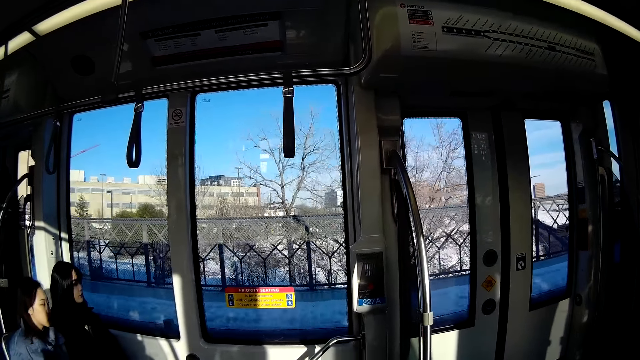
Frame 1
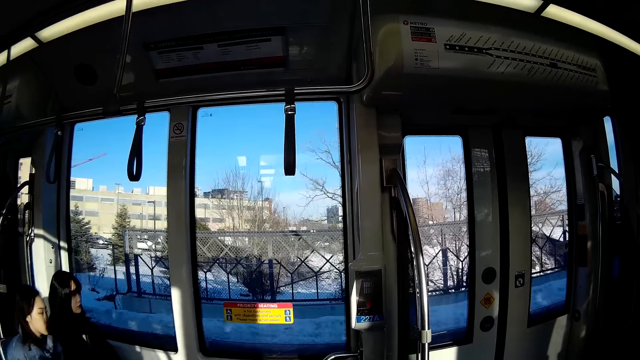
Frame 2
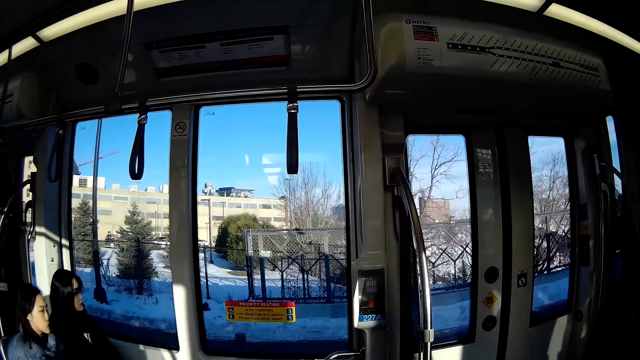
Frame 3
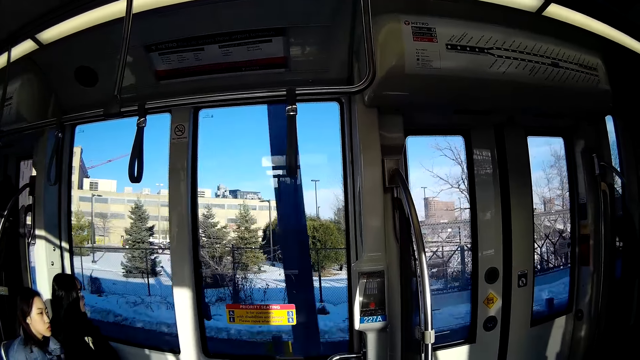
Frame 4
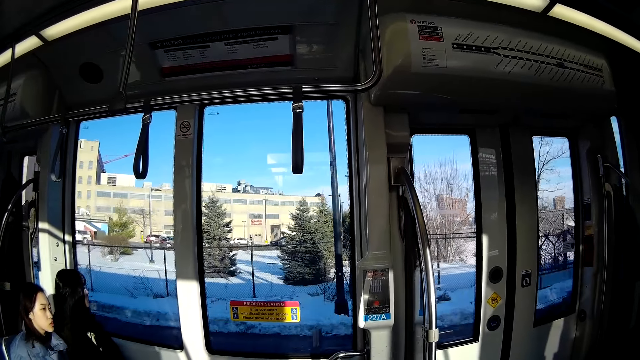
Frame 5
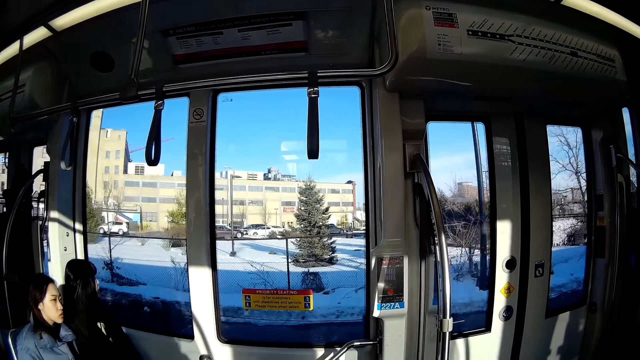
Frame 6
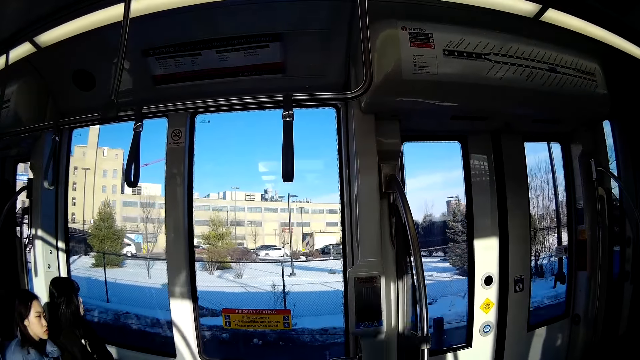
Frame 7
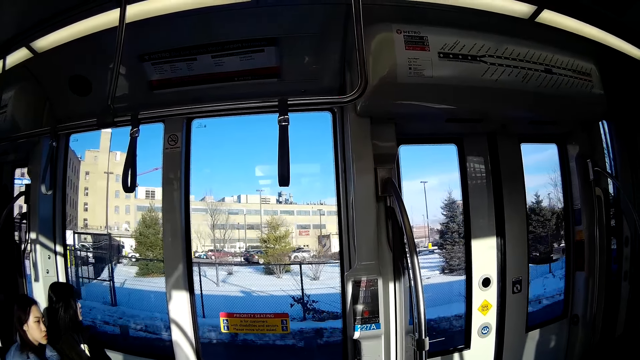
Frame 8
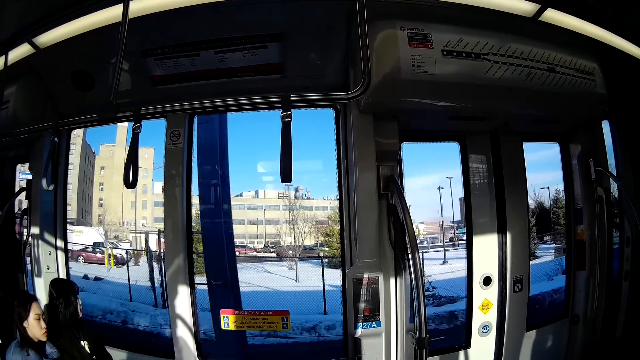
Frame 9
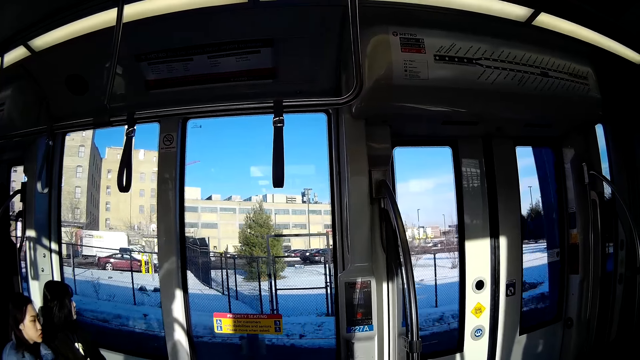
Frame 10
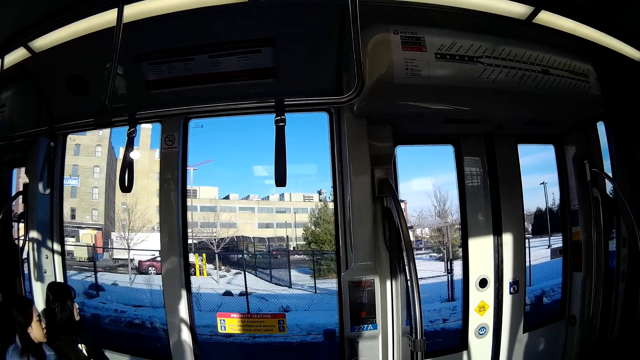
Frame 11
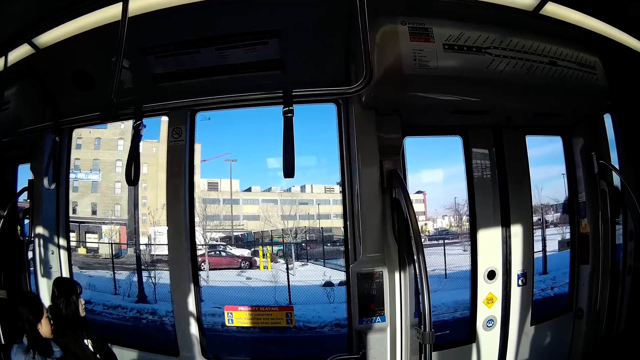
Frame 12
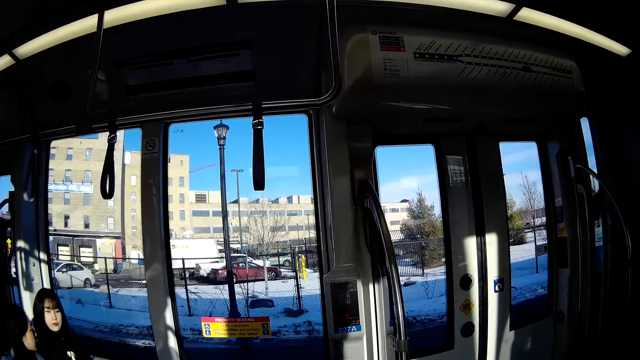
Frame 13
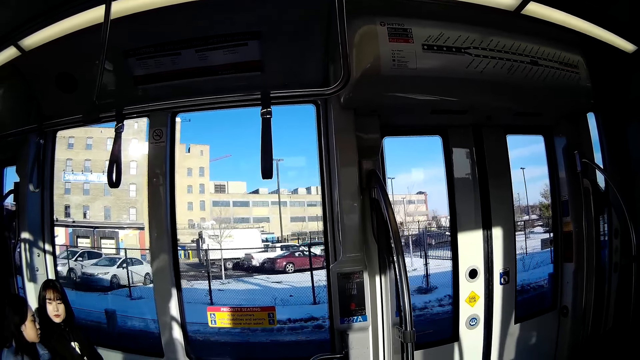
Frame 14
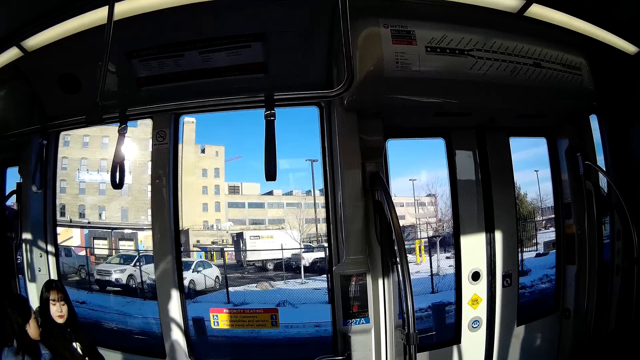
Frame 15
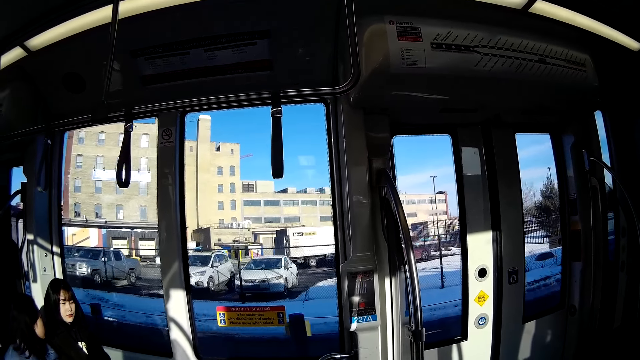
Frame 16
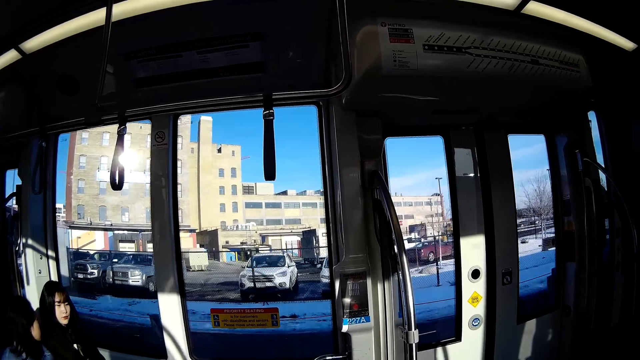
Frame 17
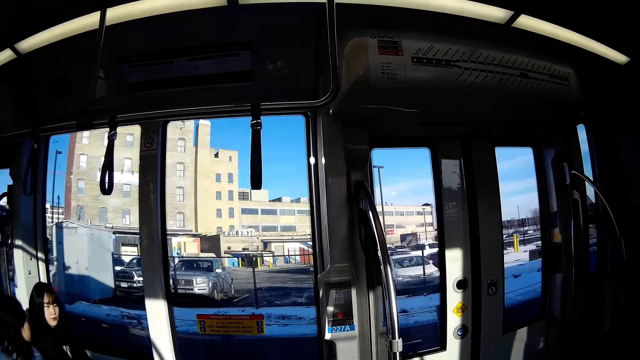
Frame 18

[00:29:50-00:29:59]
The camera wearer looks around.
